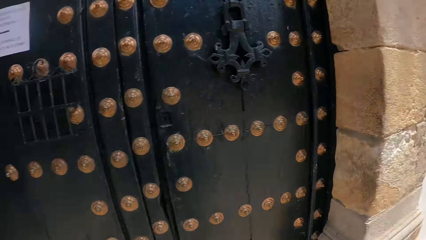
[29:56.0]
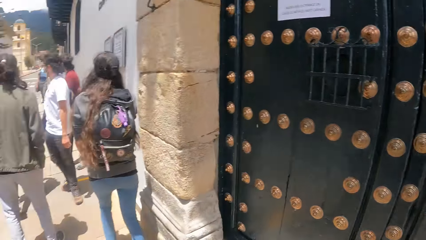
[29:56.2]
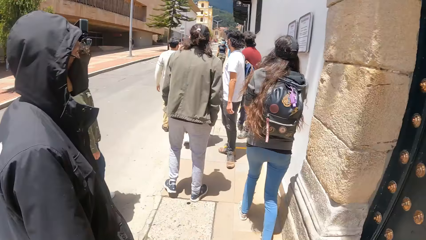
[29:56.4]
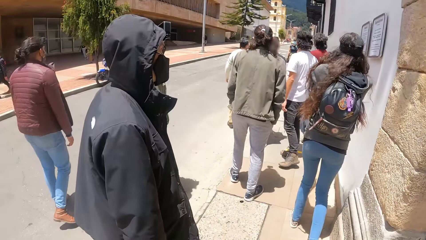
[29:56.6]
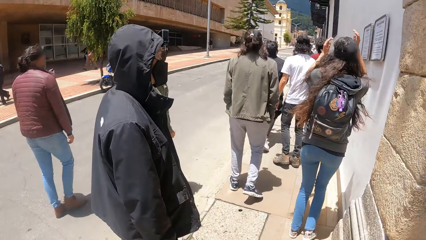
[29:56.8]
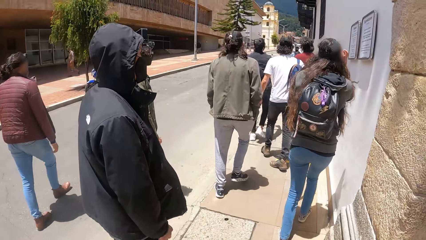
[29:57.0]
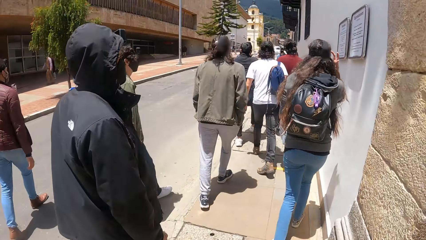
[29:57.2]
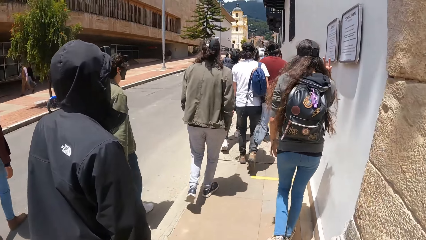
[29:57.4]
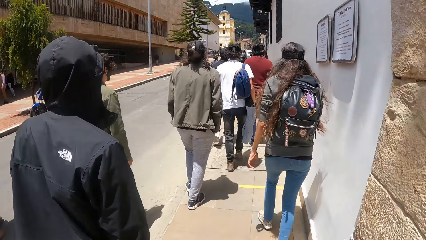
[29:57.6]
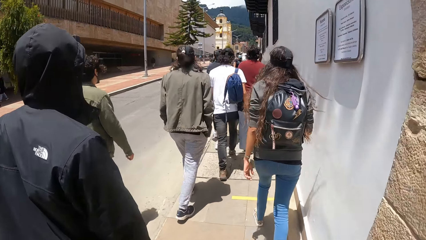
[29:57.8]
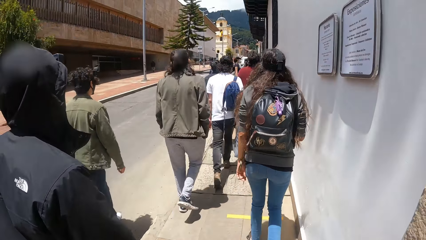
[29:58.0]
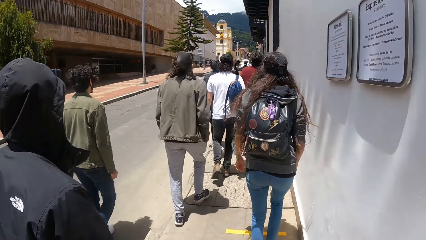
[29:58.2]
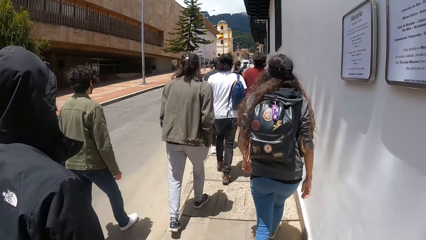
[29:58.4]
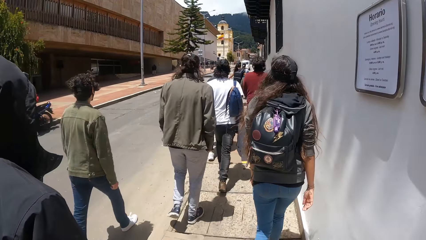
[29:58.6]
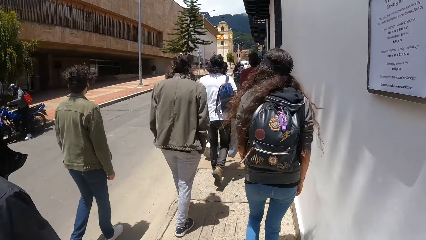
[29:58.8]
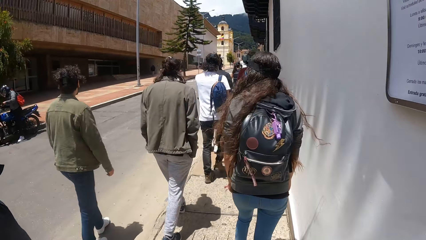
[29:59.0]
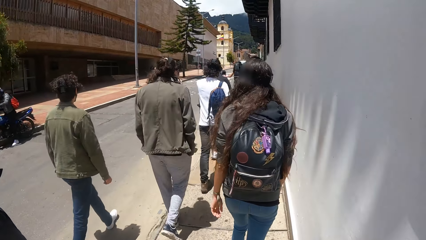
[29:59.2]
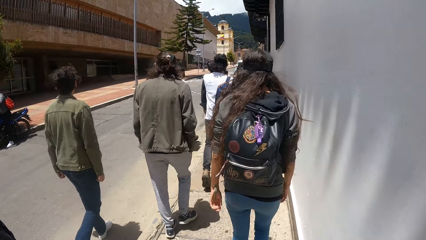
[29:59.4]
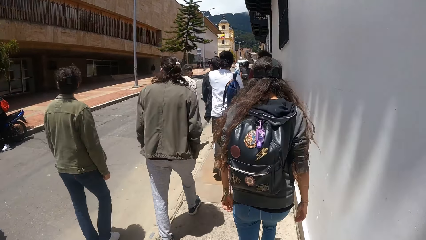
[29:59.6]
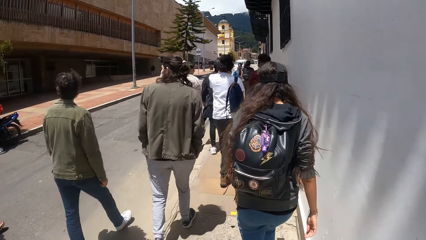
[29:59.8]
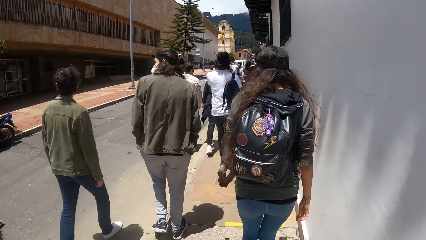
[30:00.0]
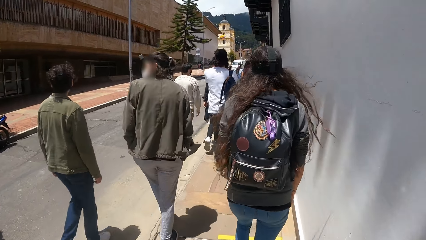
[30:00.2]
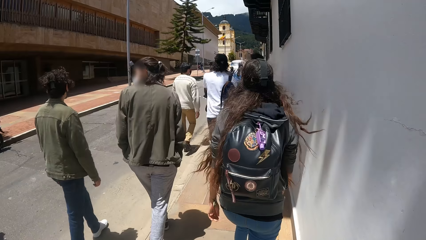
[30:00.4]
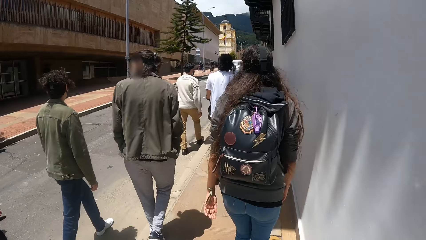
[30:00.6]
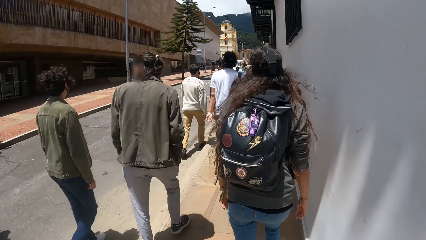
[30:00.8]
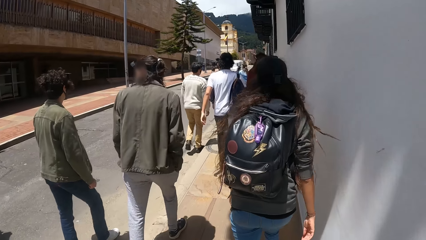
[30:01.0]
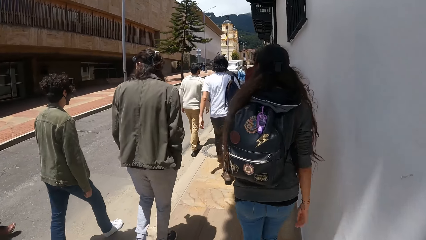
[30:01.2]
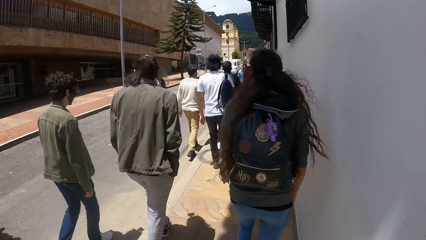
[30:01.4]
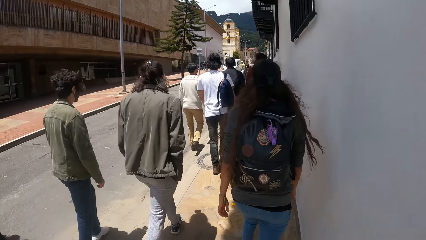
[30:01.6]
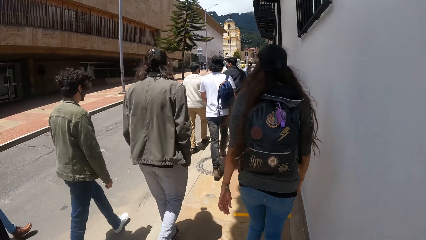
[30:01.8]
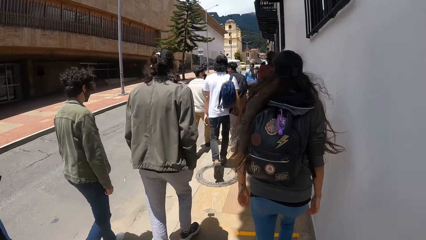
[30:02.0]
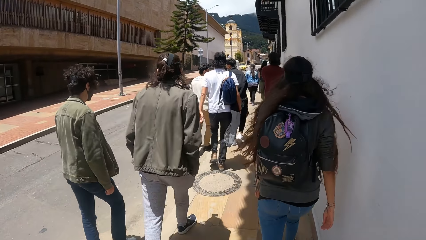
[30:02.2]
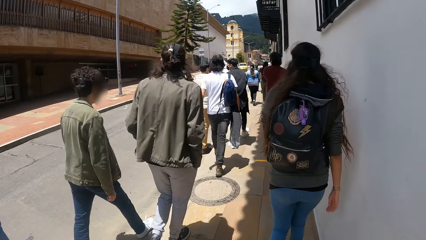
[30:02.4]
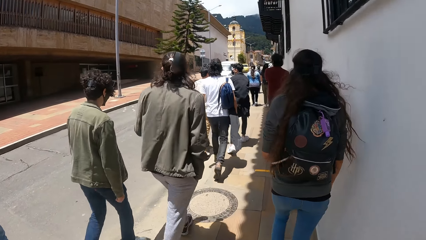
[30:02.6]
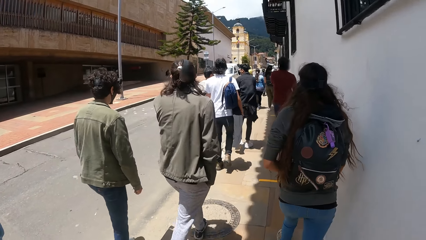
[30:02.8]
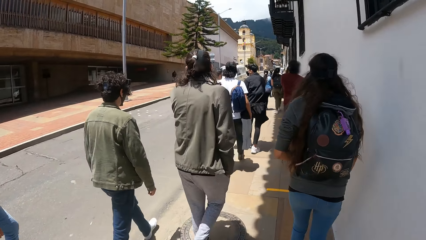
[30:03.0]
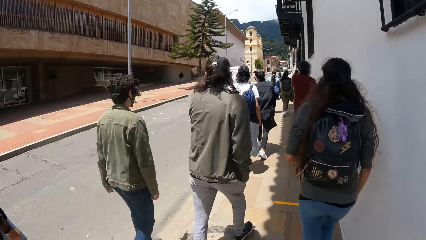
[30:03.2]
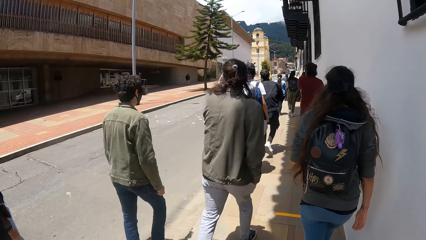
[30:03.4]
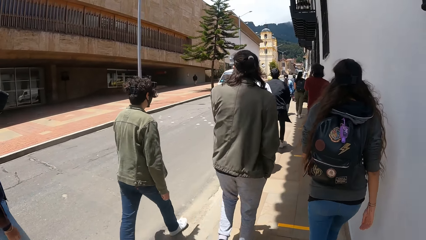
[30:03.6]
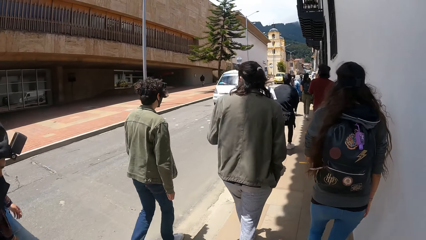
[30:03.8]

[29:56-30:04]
The camera wearer walks around.

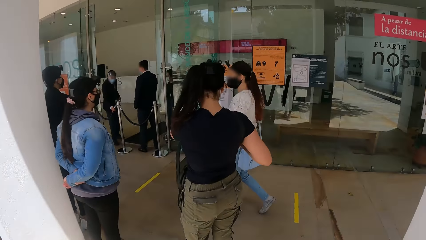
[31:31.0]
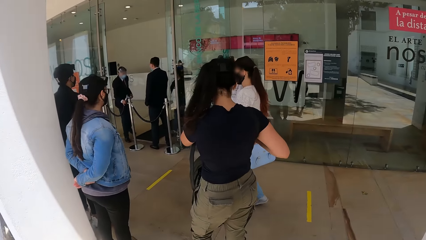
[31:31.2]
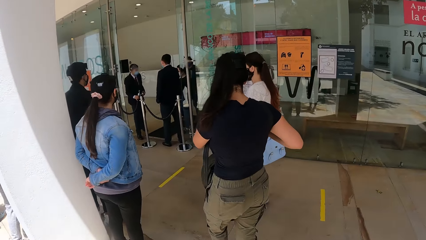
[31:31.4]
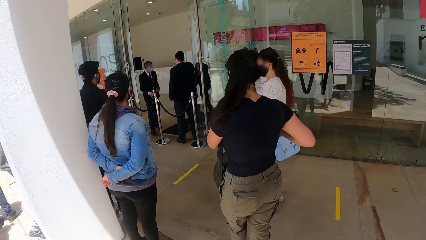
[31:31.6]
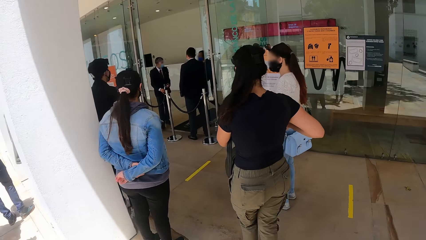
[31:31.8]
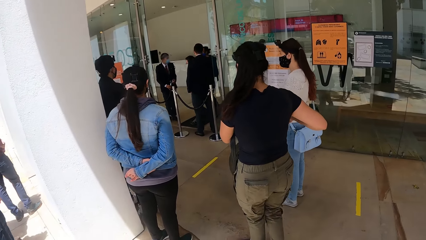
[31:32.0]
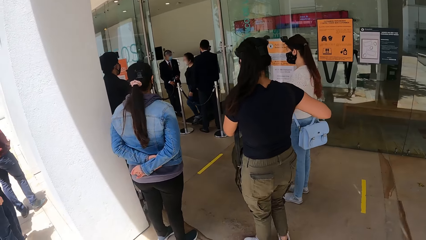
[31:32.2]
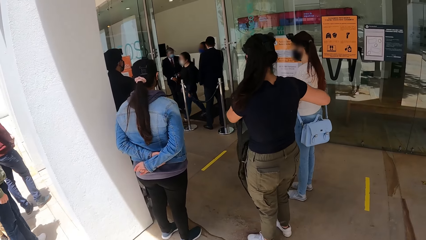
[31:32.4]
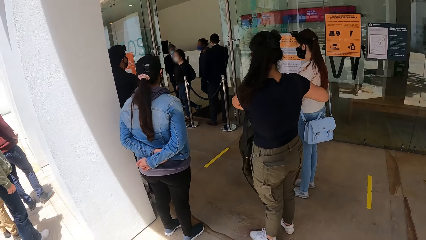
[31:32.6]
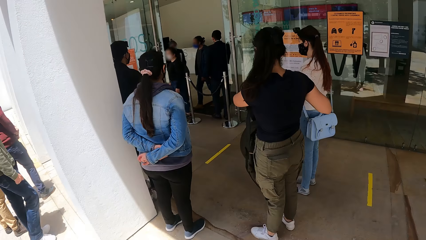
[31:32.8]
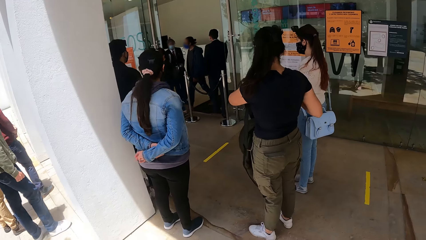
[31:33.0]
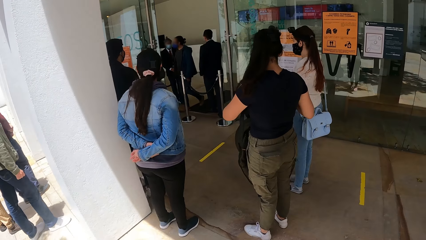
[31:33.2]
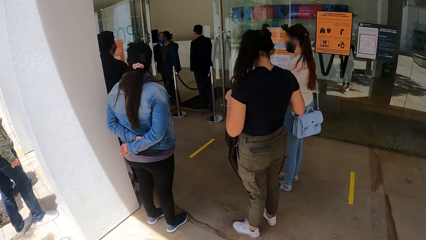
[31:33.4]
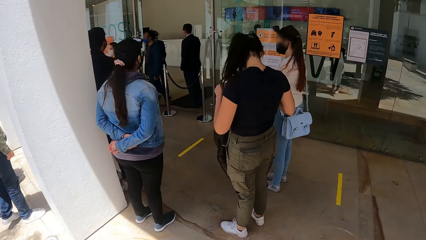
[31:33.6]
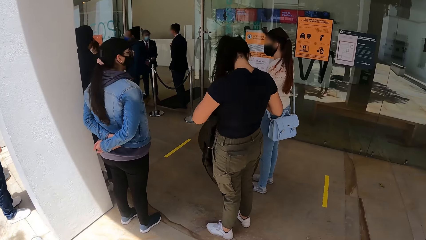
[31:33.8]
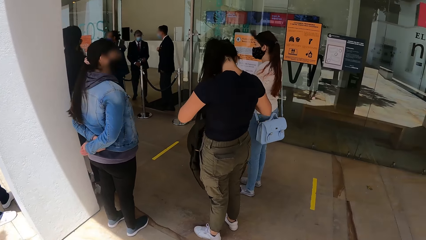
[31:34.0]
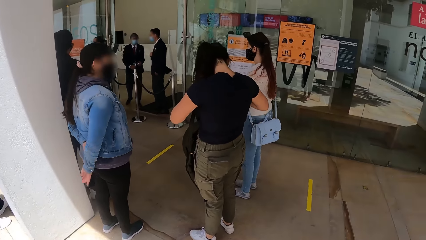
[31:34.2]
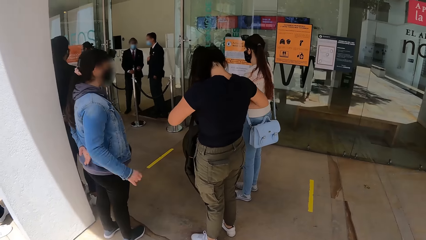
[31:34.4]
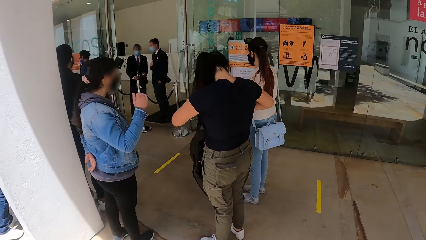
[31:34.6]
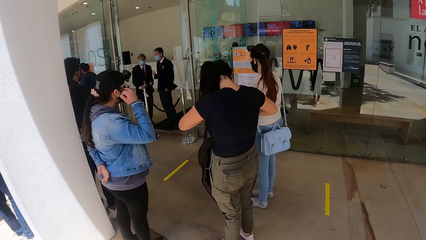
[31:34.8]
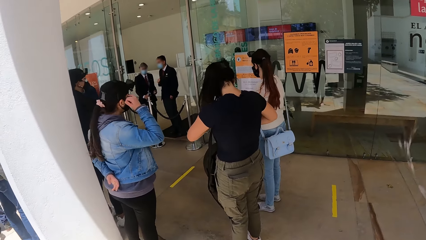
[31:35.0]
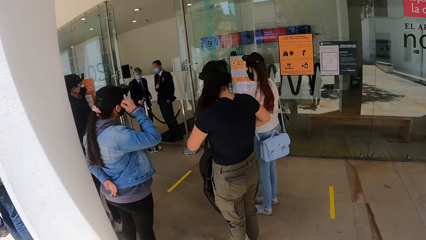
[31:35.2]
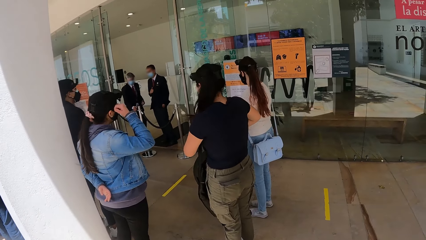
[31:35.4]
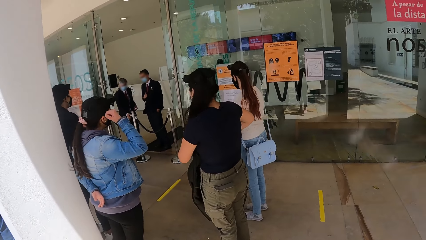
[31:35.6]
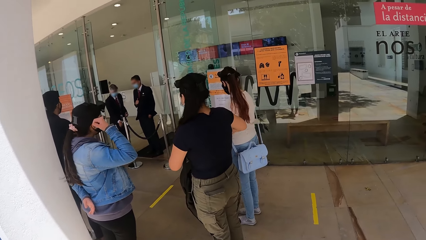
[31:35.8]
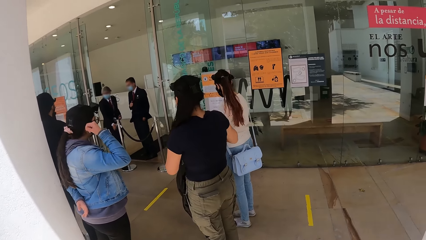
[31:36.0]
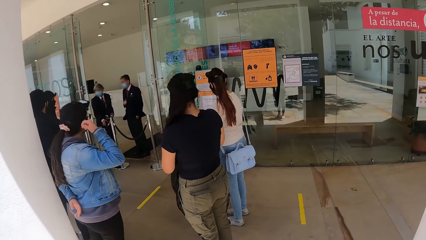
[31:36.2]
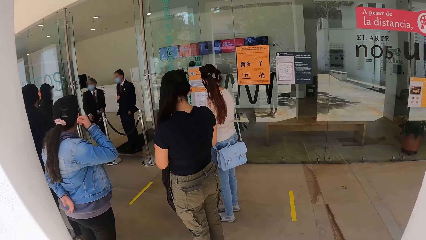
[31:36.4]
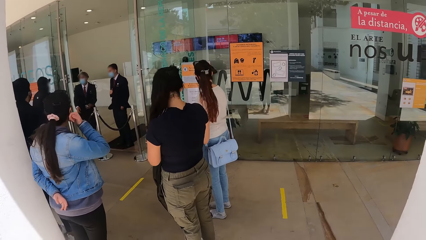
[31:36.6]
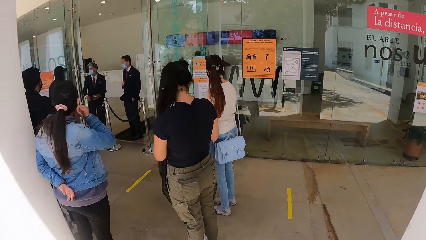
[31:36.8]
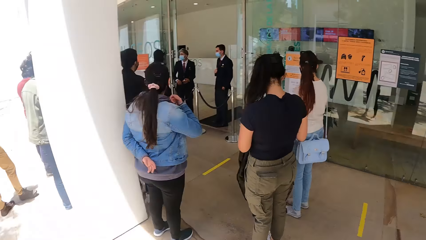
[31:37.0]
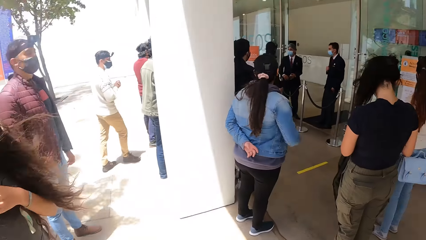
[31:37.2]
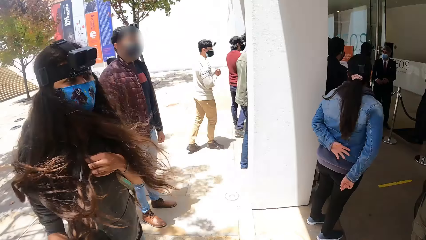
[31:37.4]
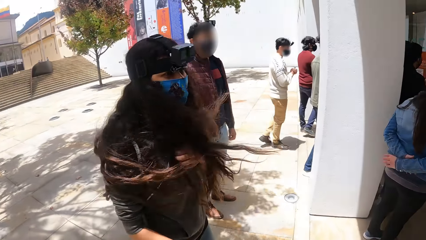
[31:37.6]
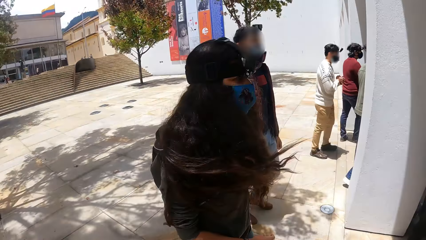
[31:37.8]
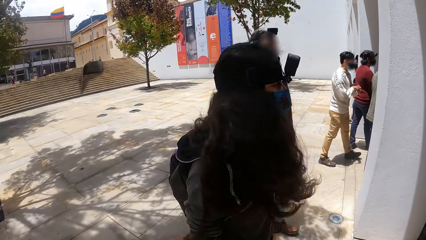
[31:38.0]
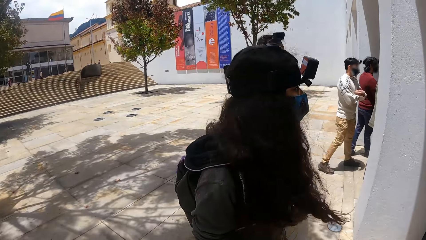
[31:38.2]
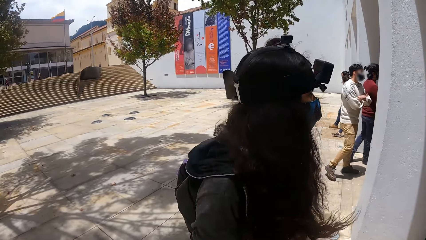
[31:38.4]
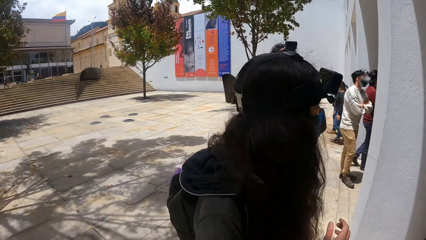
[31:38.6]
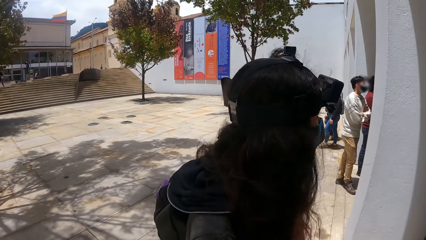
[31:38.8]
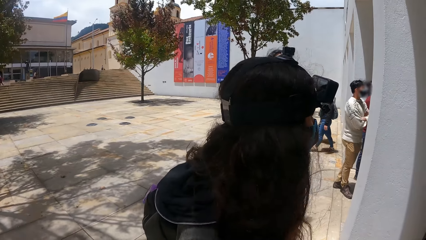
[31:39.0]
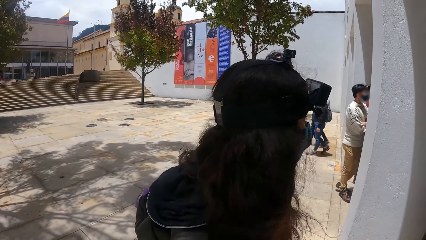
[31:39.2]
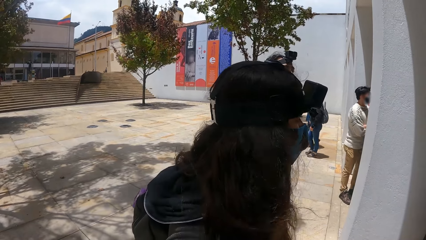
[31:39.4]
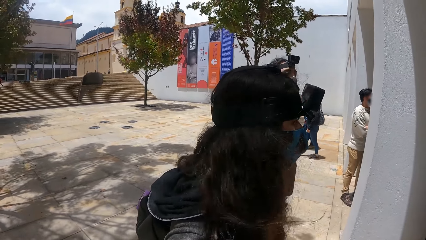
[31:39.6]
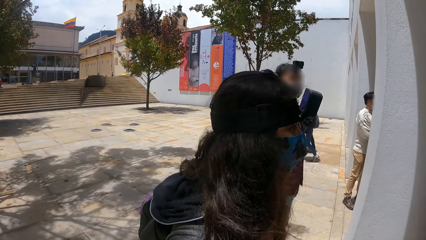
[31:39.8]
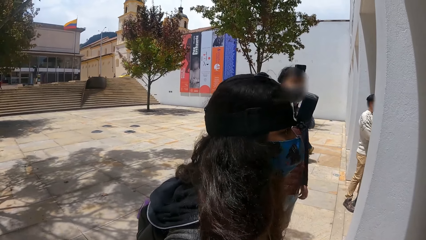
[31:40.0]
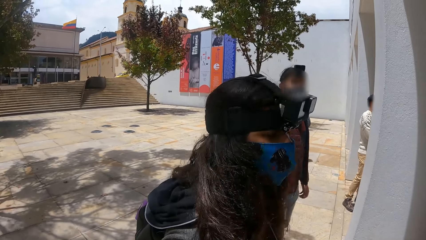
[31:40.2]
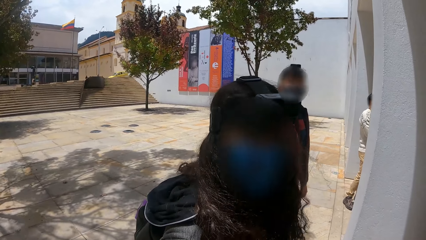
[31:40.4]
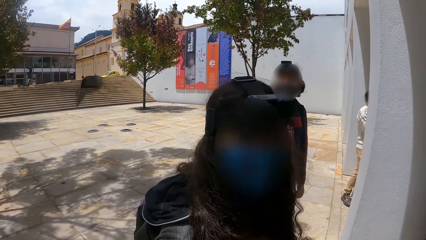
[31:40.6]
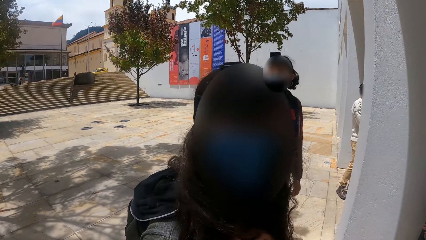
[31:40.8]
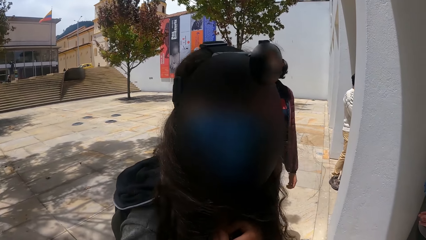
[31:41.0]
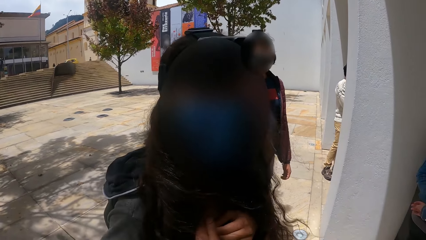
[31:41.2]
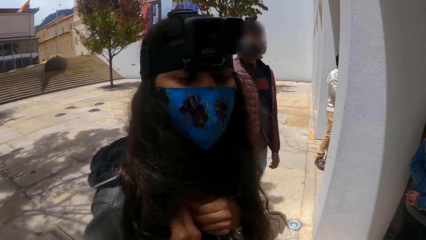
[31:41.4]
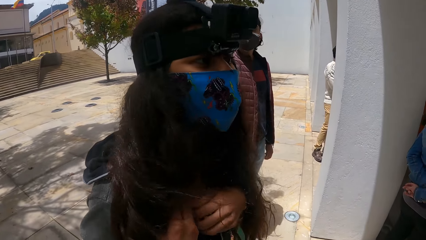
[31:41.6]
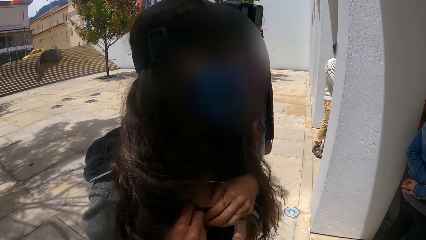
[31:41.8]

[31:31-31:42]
The camera wearer stands. They look around. They look around again.
